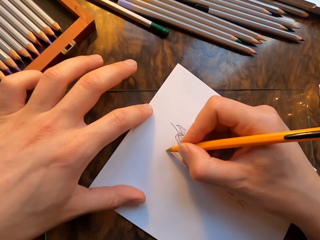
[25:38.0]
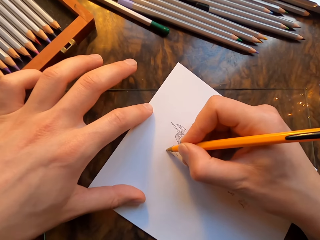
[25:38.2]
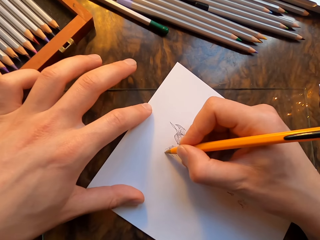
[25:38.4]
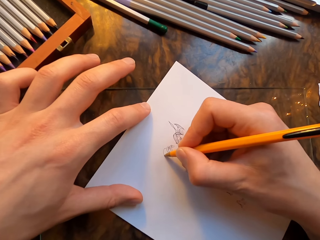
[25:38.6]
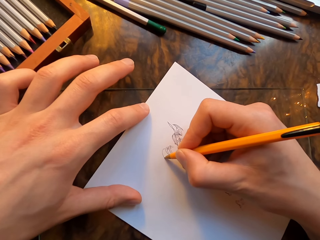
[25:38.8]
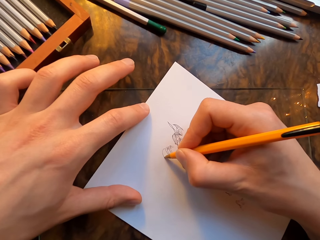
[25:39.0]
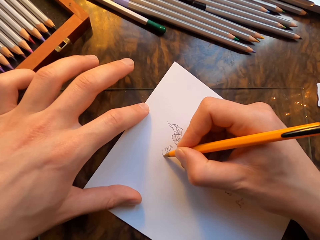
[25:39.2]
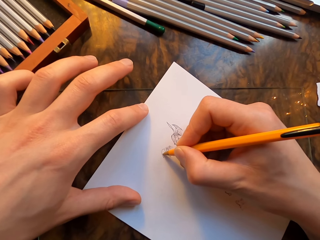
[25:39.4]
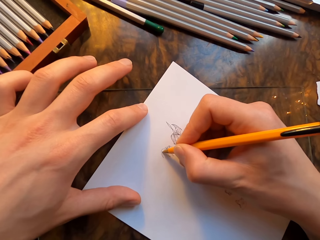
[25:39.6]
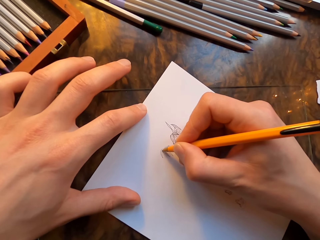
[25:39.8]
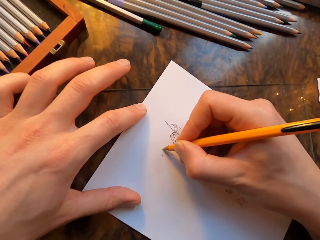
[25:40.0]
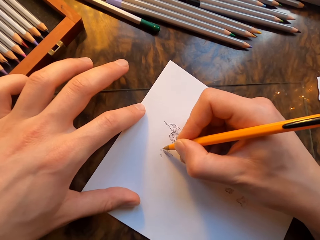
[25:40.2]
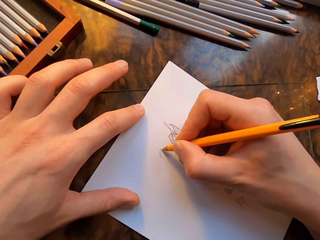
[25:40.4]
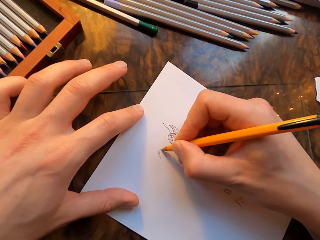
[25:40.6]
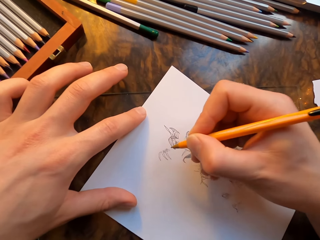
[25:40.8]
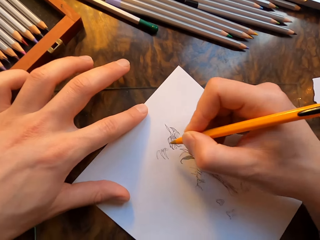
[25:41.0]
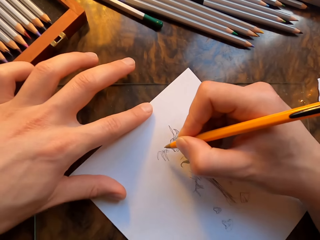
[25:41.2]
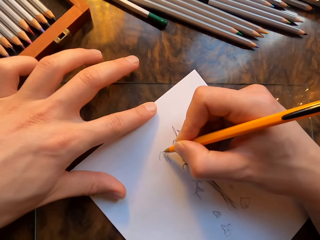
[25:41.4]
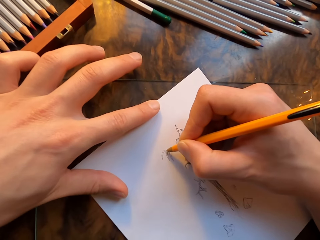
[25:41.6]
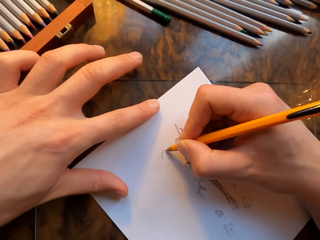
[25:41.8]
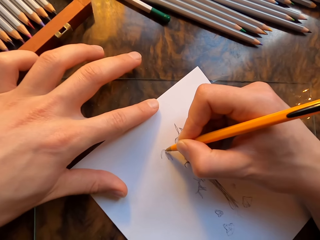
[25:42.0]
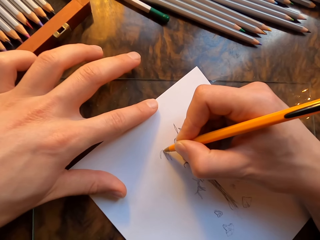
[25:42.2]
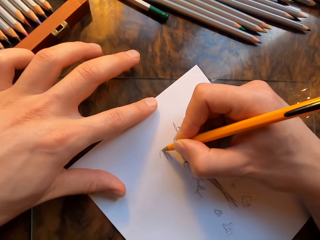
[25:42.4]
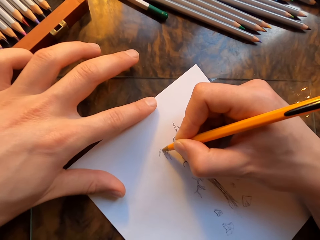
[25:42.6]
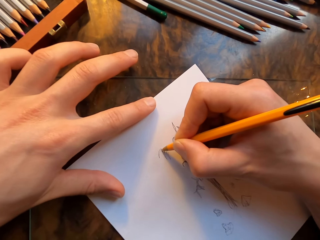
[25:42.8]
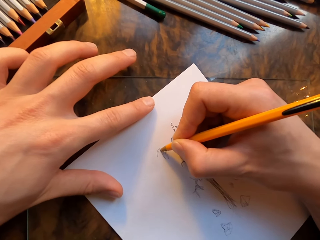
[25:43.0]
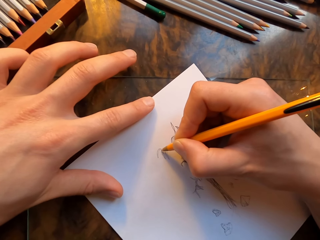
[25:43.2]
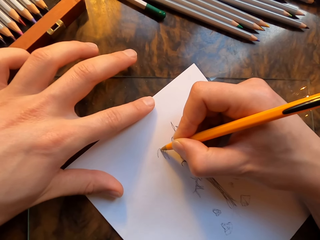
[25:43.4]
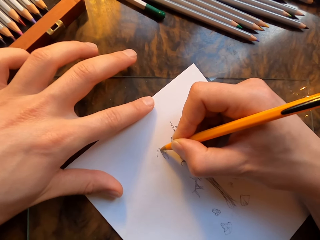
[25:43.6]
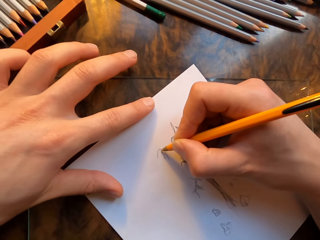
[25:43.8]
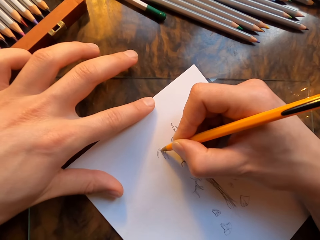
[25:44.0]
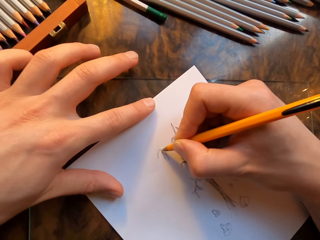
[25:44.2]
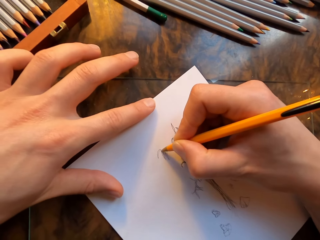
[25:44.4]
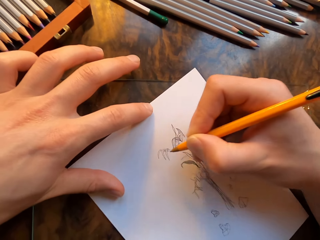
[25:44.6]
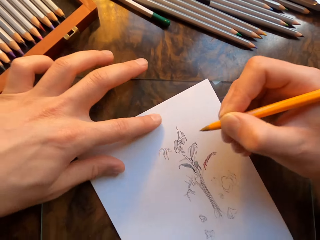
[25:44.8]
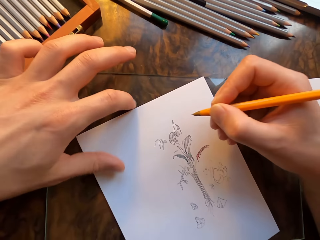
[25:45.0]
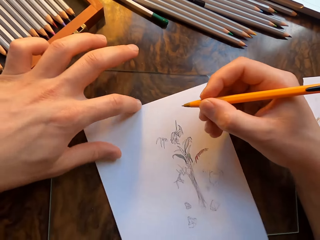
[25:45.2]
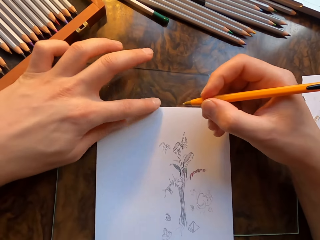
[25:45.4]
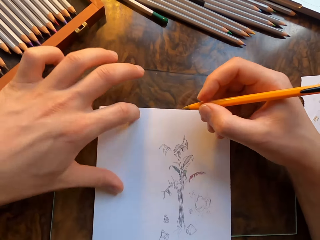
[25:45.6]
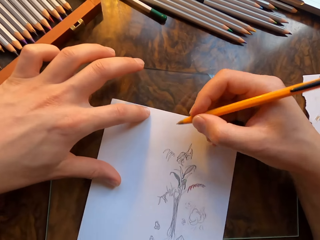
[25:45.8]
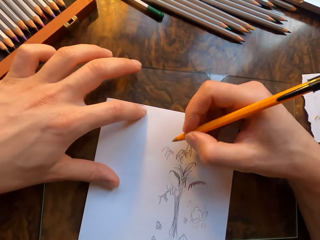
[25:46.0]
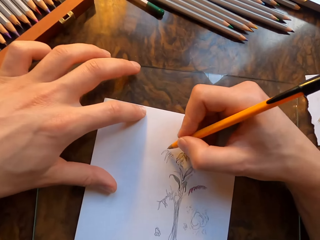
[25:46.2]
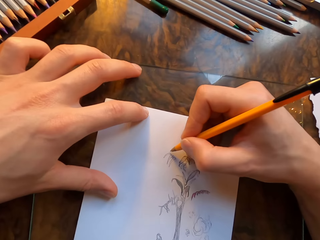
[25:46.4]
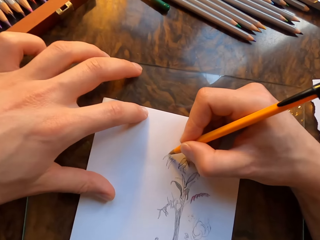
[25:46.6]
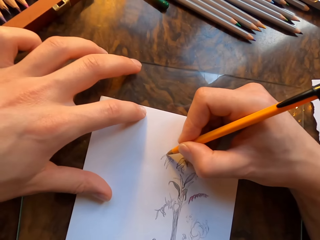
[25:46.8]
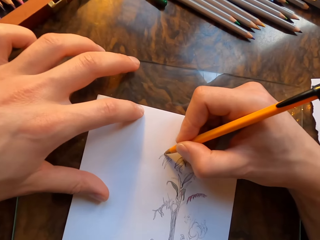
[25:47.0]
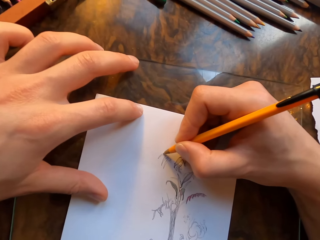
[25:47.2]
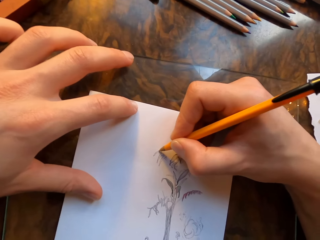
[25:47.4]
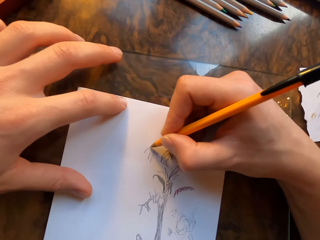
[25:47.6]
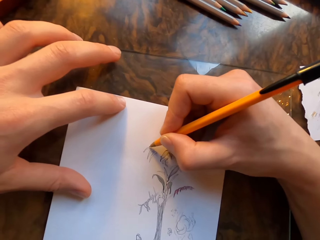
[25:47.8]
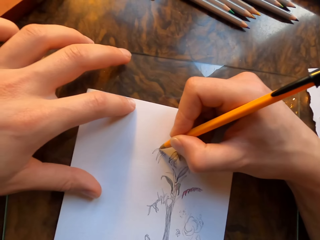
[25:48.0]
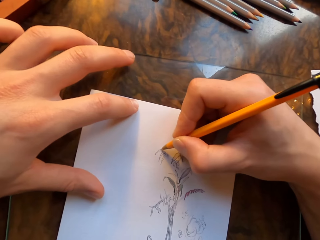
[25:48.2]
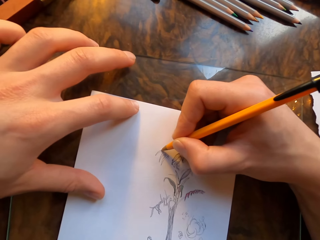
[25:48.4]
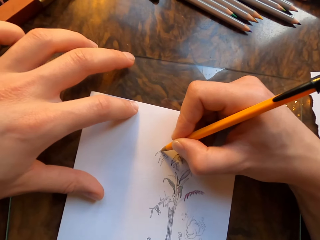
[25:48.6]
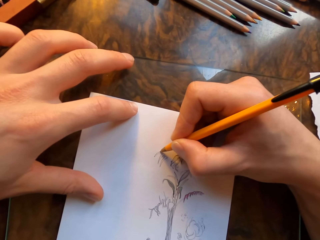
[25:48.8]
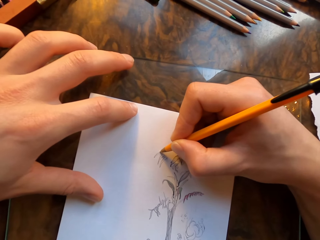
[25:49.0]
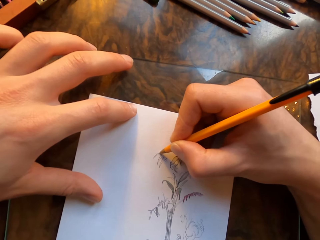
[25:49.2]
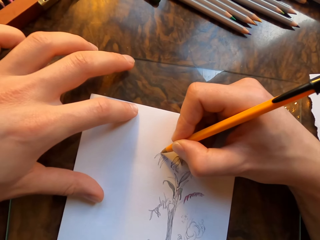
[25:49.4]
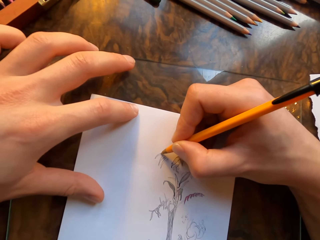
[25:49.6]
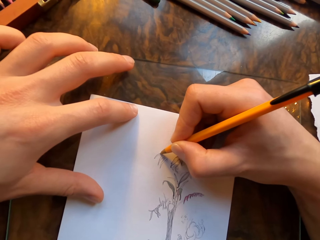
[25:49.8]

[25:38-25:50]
The camera wearer draws on a paper with a pen in his hand. He moves the paper. He draws on the paper with the pen in his hand.

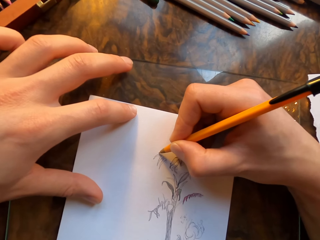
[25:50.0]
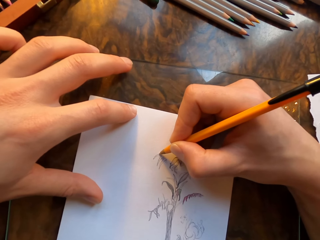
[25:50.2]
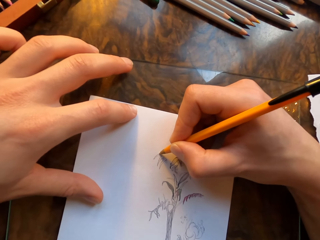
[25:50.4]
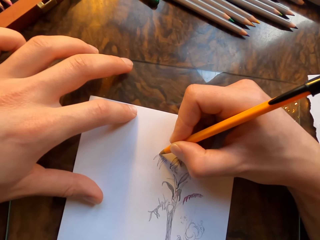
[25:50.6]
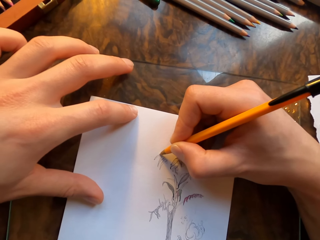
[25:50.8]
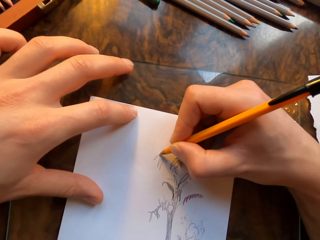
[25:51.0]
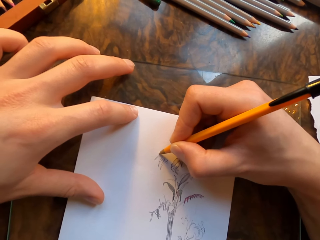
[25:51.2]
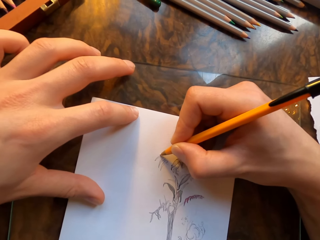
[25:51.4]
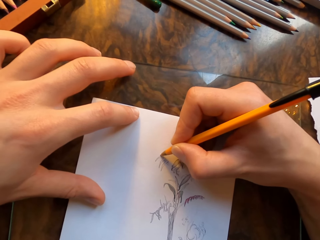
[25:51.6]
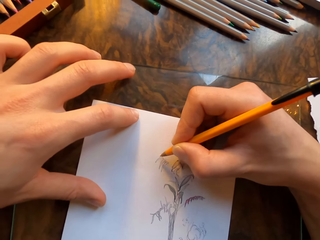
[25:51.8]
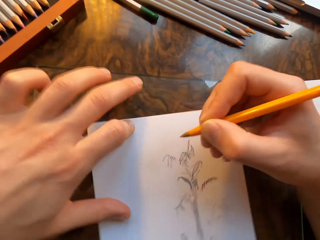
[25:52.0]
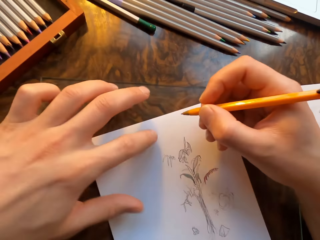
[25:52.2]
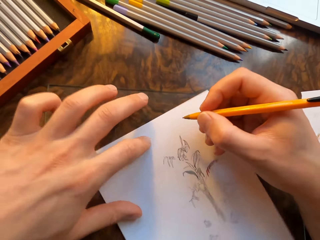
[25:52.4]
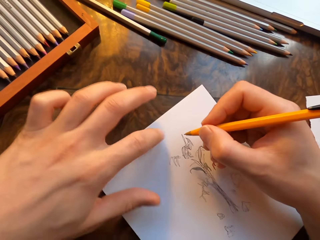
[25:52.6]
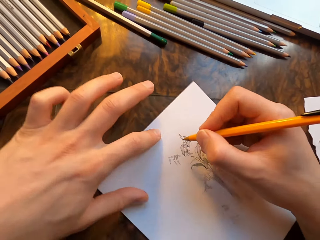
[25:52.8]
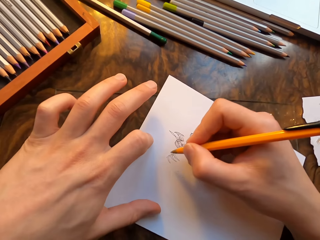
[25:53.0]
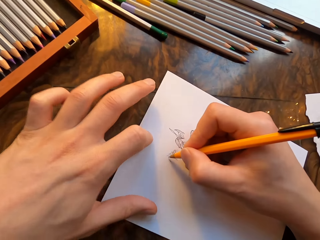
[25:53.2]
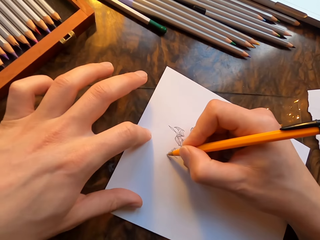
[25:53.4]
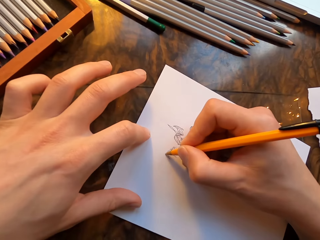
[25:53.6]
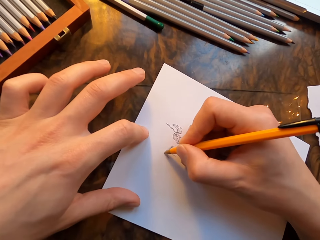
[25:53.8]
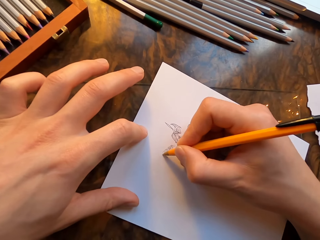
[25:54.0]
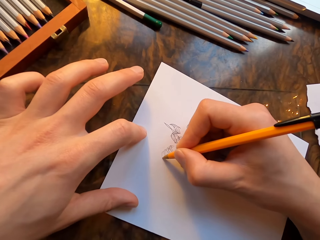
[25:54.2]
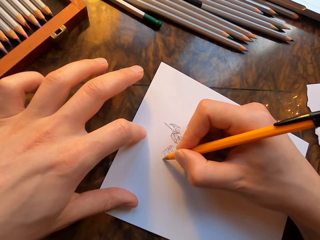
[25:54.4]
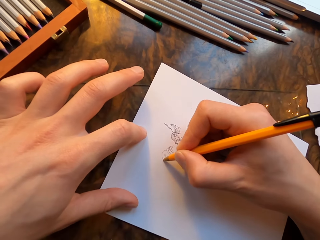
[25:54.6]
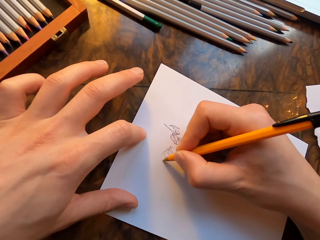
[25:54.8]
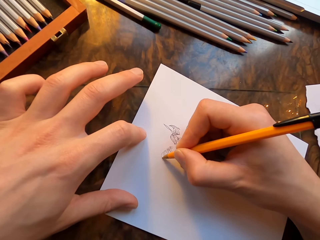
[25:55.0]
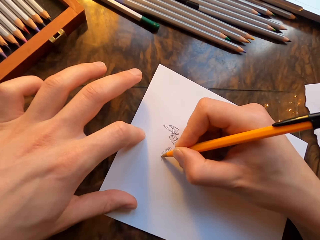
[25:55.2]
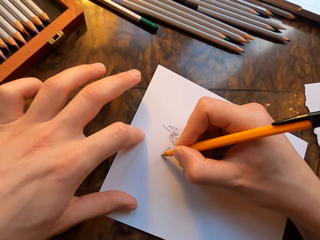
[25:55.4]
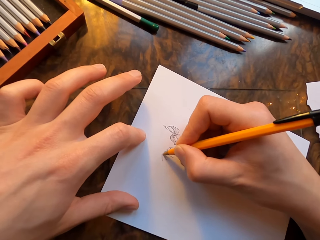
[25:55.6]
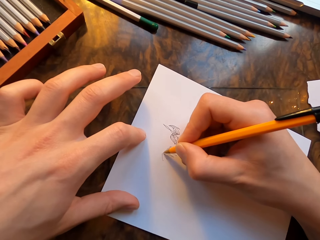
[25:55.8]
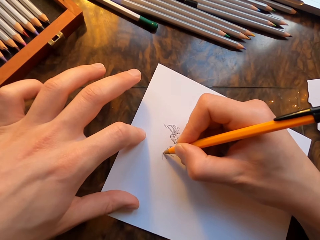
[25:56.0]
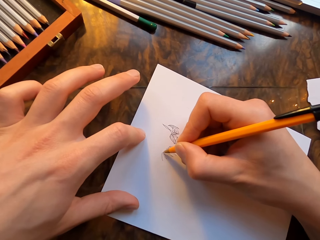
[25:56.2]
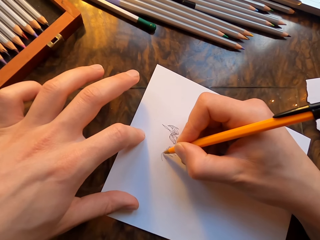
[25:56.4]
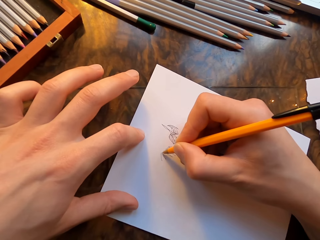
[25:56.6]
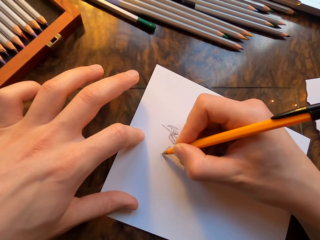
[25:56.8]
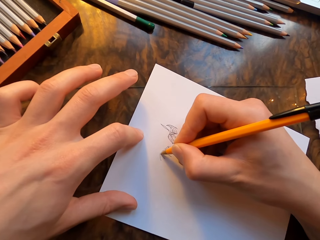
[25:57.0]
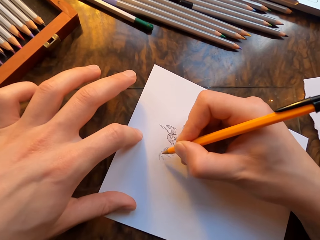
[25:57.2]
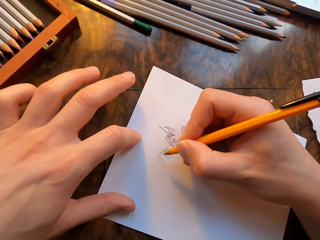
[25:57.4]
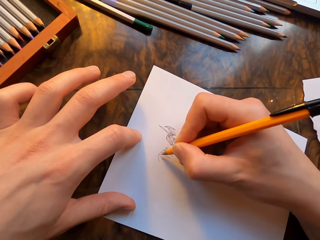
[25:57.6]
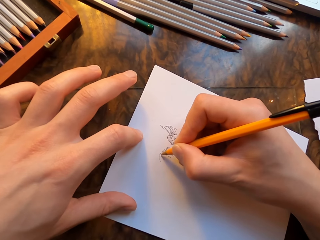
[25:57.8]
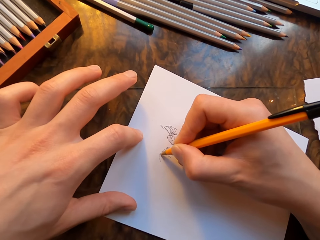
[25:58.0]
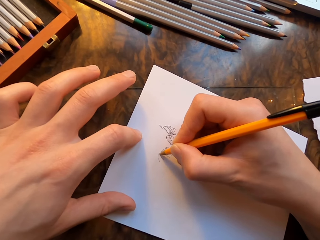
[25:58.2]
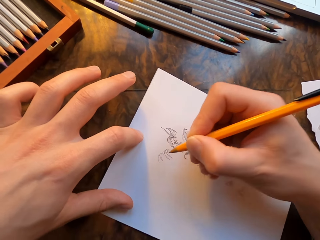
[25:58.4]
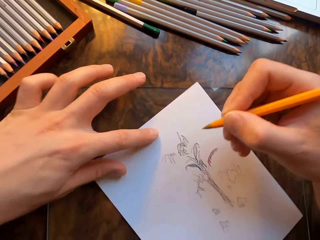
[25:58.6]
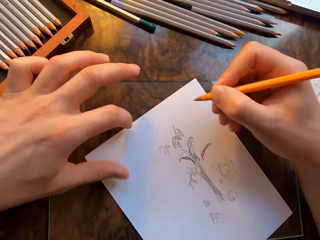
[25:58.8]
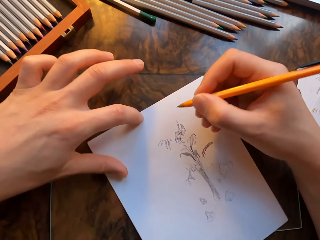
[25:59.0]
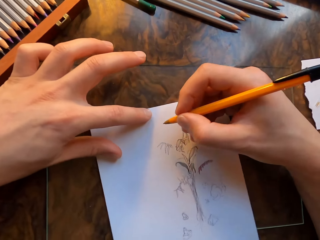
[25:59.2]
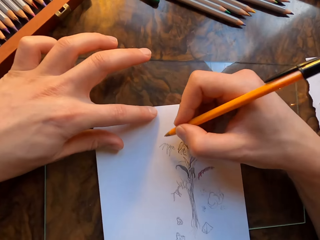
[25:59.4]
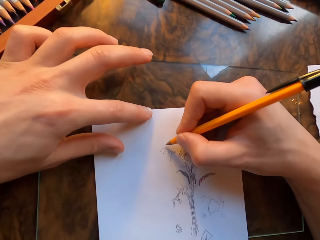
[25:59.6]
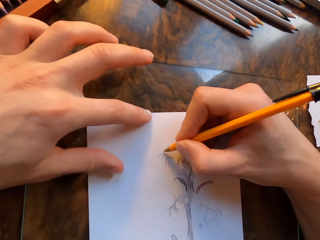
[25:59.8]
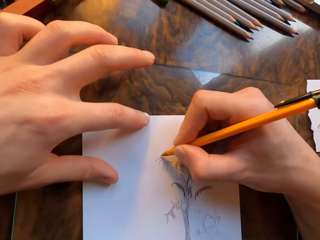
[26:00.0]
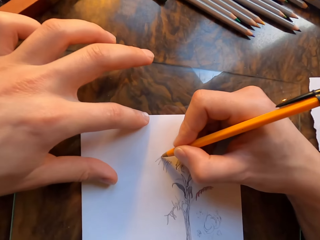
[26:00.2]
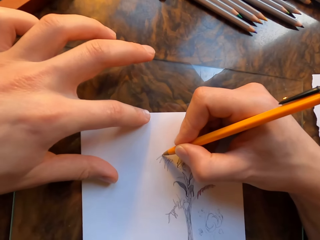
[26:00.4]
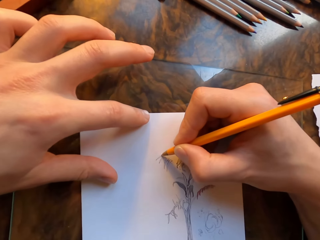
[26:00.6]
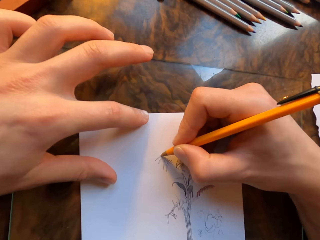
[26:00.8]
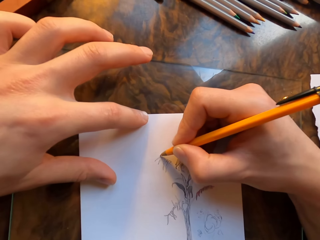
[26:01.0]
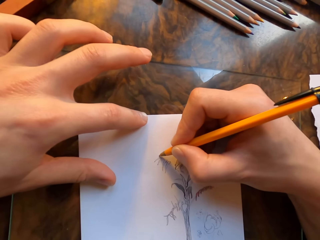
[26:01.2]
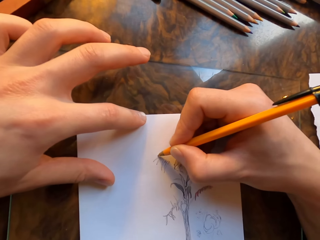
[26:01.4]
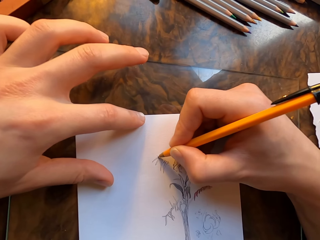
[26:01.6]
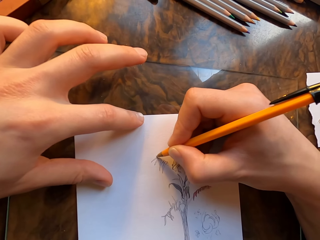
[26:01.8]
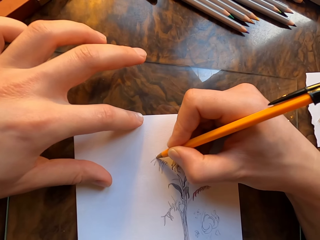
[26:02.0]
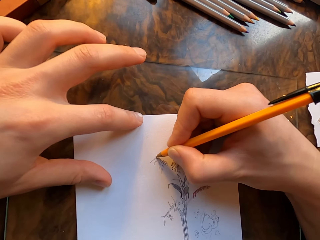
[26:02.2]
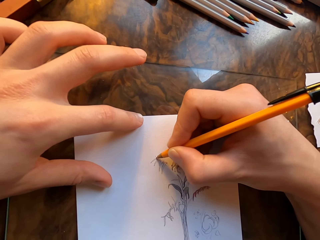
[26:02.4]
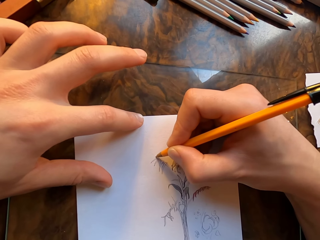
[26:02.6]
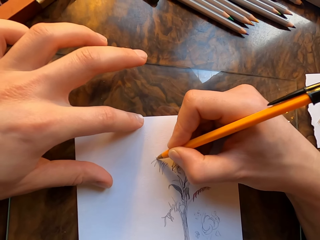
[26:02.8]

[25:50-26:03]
The camera wearer moves the paper. He draws on the paper with a pen in his hand. He moves the paper. He draws on the paper with the pen in his hand.
